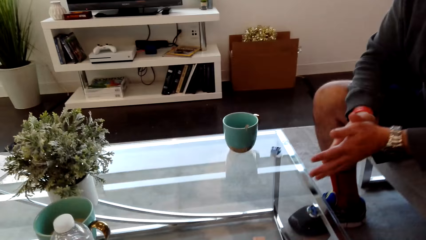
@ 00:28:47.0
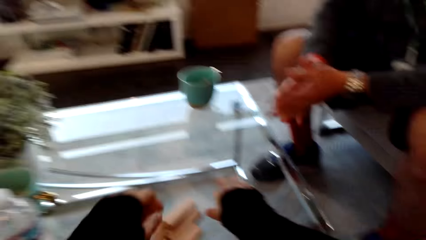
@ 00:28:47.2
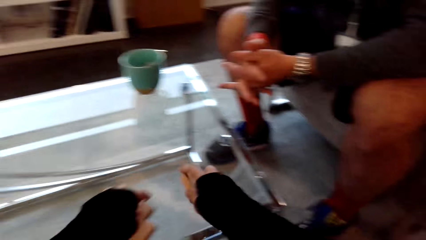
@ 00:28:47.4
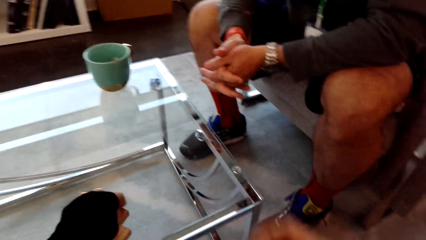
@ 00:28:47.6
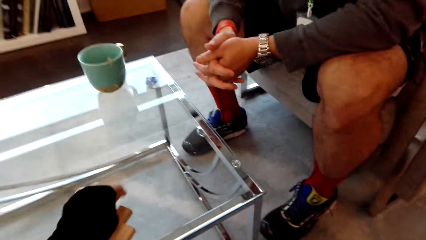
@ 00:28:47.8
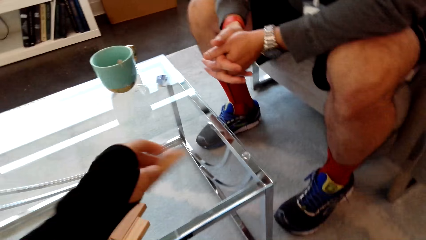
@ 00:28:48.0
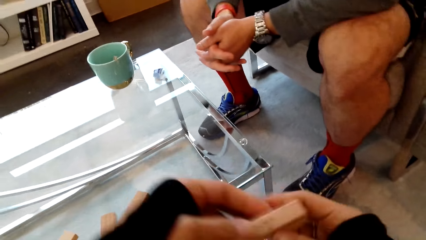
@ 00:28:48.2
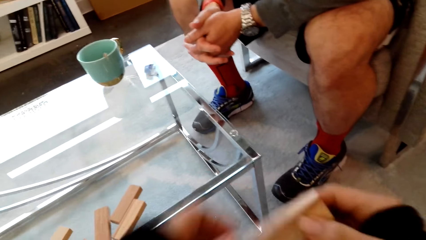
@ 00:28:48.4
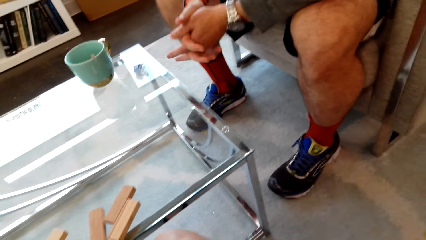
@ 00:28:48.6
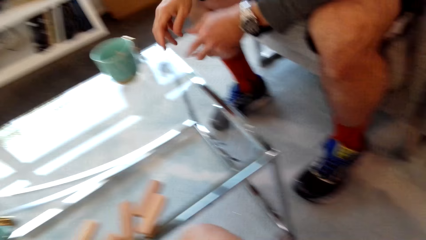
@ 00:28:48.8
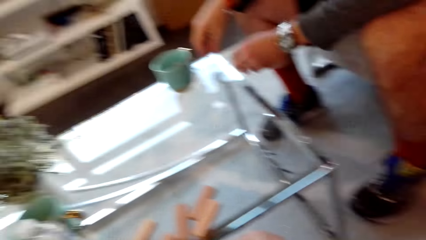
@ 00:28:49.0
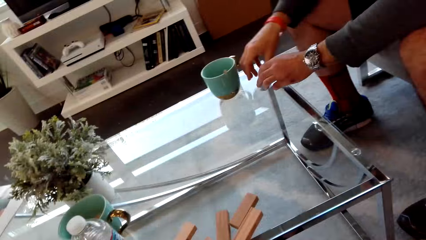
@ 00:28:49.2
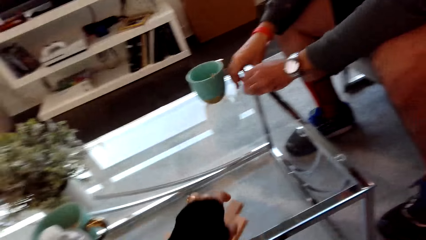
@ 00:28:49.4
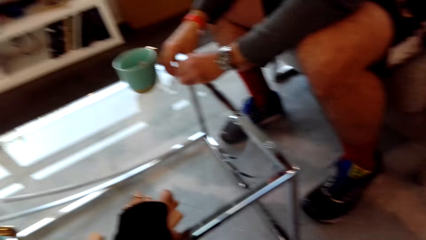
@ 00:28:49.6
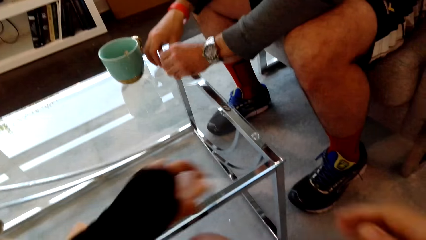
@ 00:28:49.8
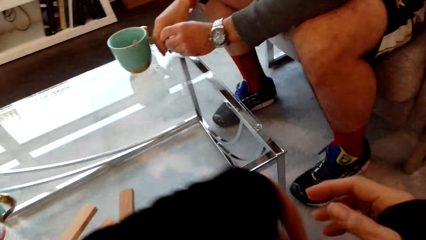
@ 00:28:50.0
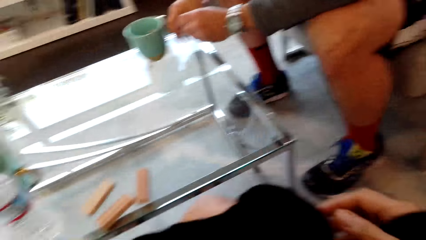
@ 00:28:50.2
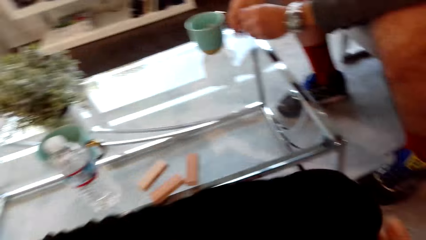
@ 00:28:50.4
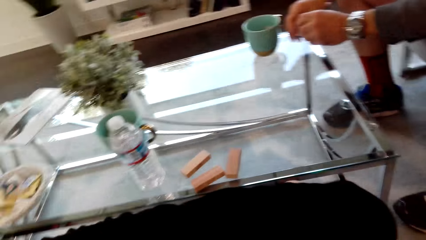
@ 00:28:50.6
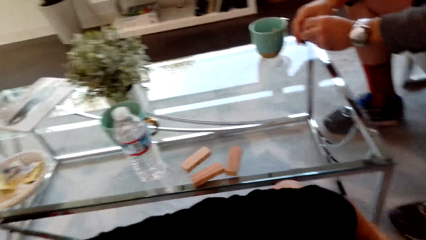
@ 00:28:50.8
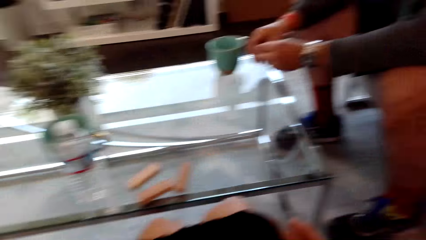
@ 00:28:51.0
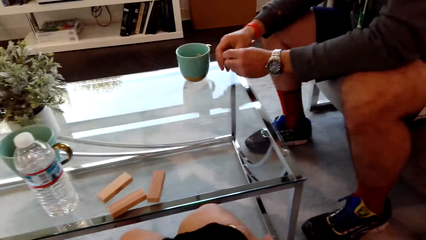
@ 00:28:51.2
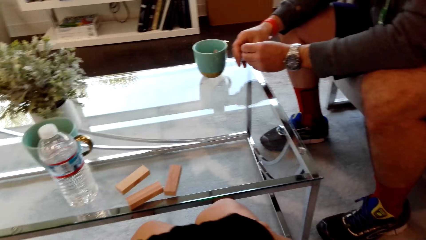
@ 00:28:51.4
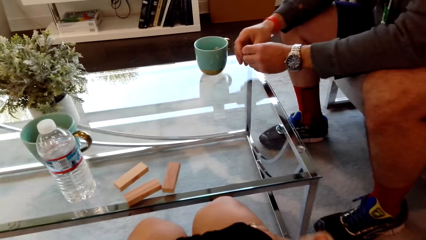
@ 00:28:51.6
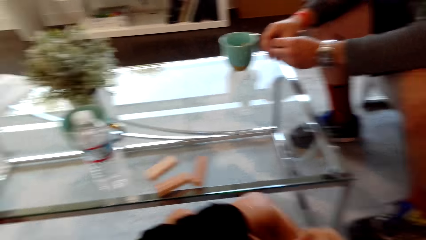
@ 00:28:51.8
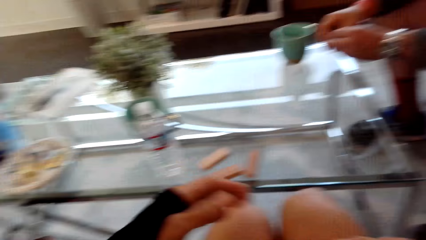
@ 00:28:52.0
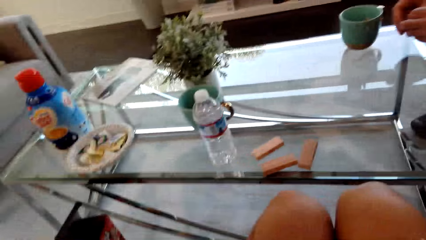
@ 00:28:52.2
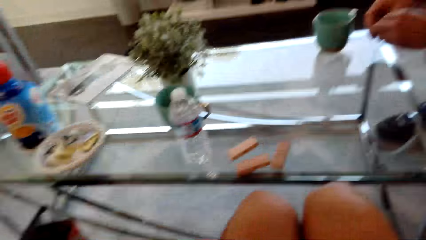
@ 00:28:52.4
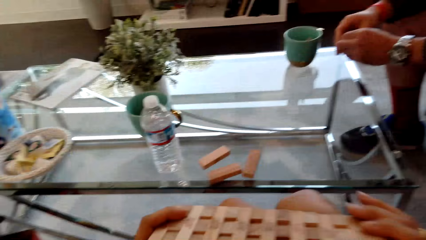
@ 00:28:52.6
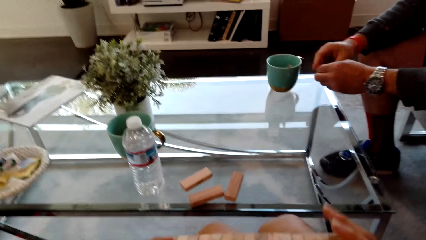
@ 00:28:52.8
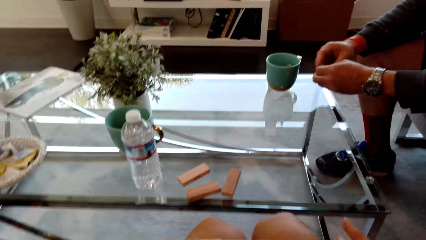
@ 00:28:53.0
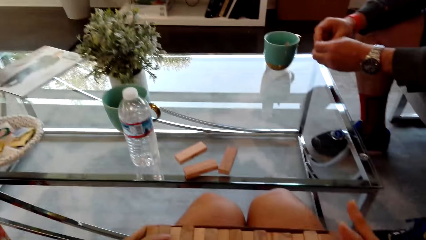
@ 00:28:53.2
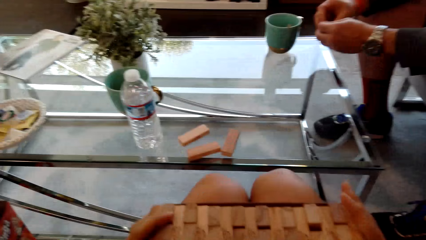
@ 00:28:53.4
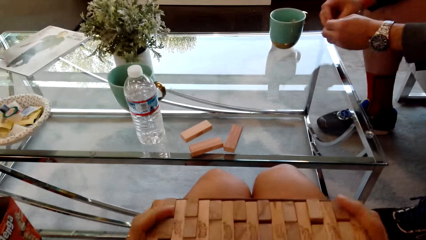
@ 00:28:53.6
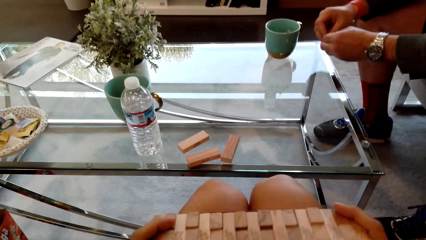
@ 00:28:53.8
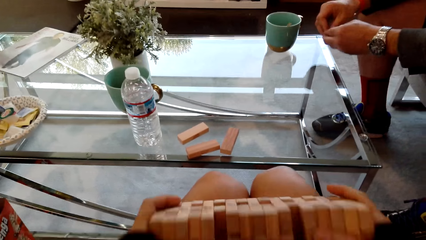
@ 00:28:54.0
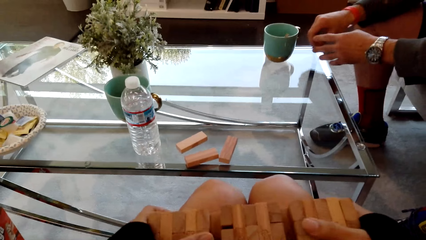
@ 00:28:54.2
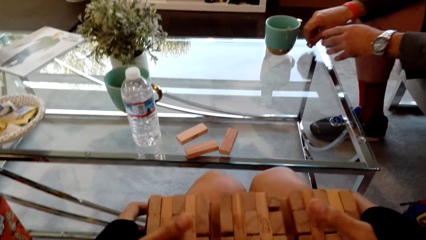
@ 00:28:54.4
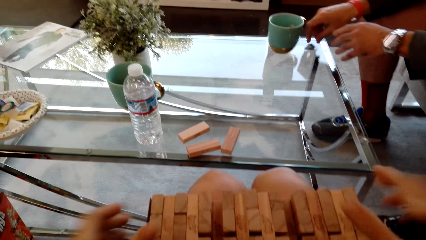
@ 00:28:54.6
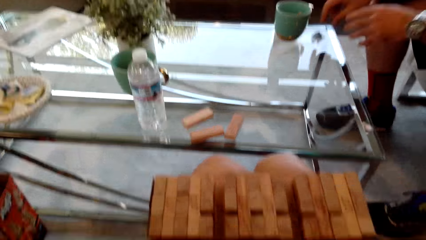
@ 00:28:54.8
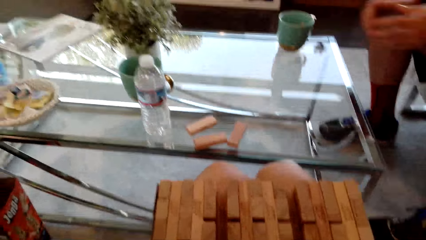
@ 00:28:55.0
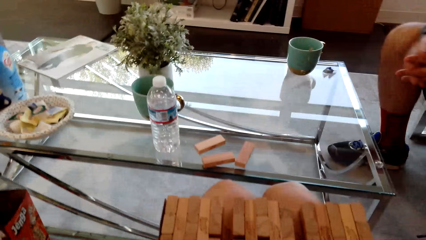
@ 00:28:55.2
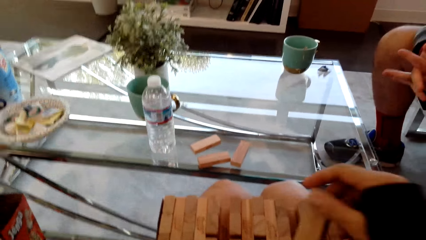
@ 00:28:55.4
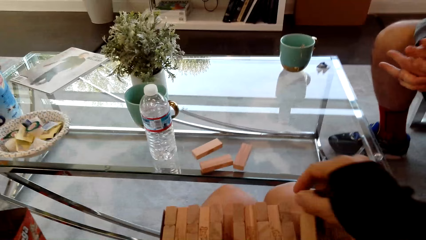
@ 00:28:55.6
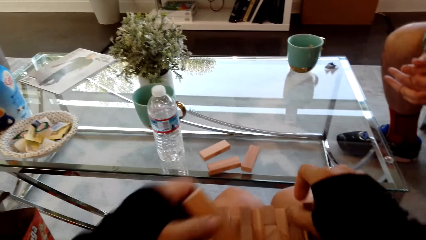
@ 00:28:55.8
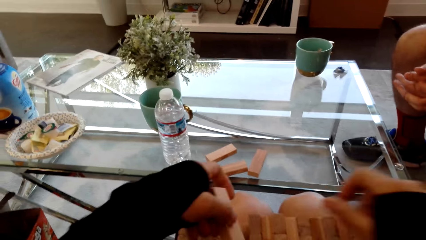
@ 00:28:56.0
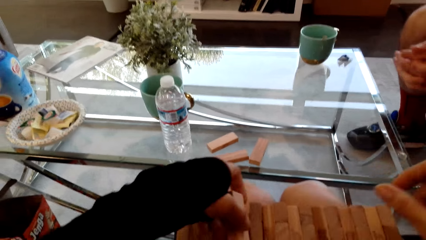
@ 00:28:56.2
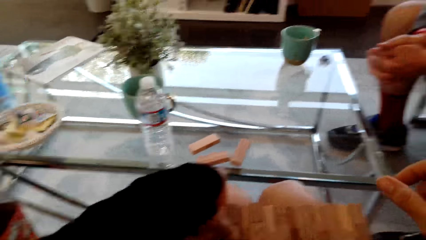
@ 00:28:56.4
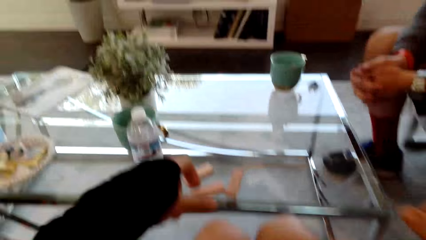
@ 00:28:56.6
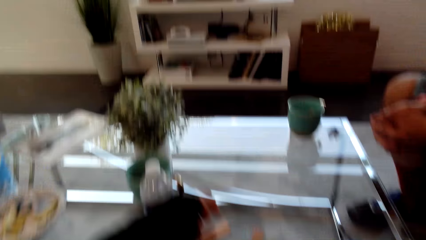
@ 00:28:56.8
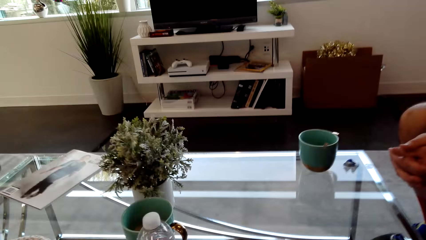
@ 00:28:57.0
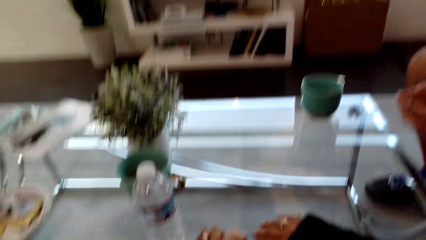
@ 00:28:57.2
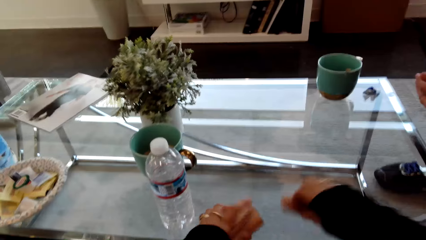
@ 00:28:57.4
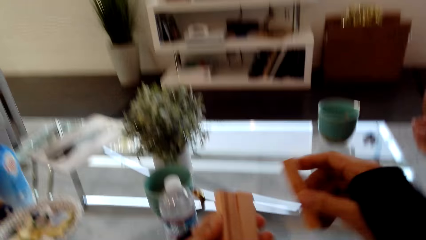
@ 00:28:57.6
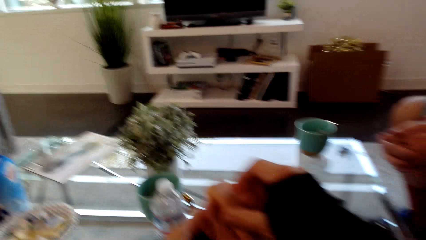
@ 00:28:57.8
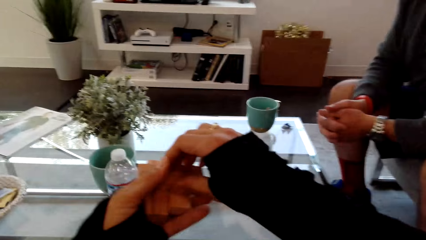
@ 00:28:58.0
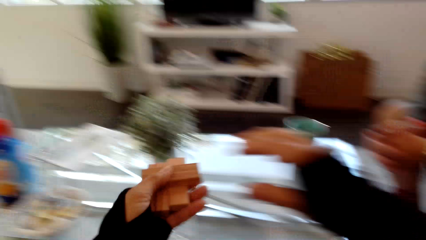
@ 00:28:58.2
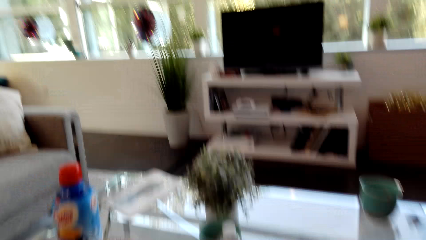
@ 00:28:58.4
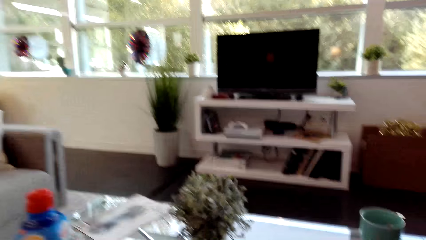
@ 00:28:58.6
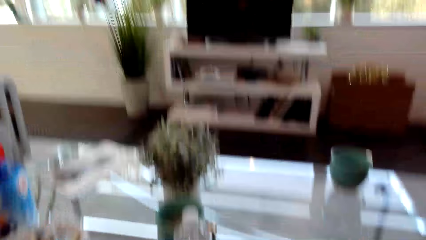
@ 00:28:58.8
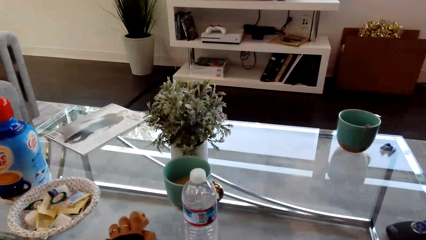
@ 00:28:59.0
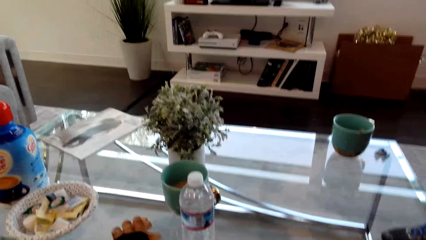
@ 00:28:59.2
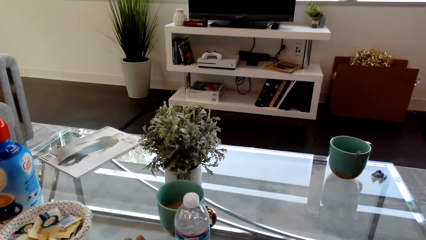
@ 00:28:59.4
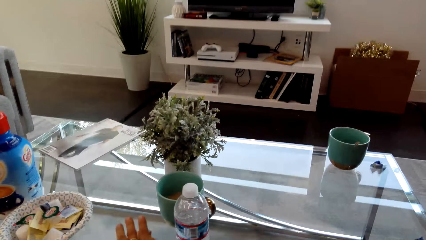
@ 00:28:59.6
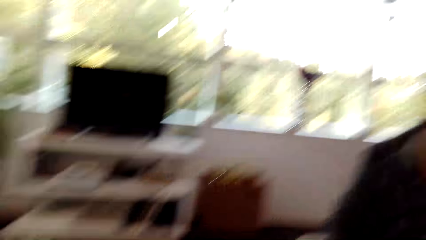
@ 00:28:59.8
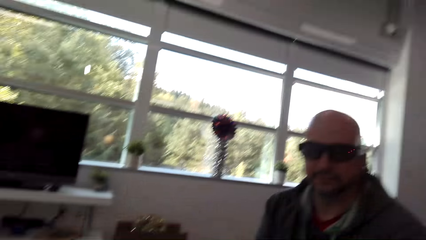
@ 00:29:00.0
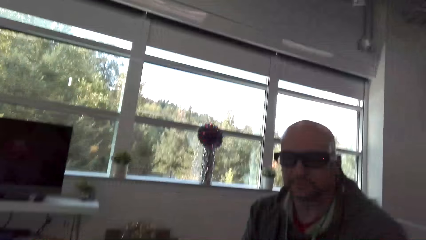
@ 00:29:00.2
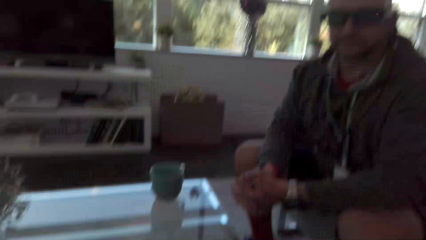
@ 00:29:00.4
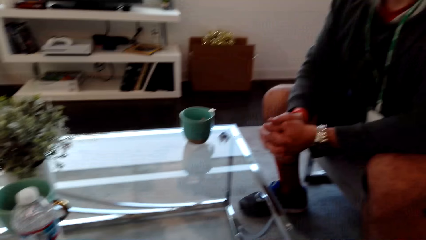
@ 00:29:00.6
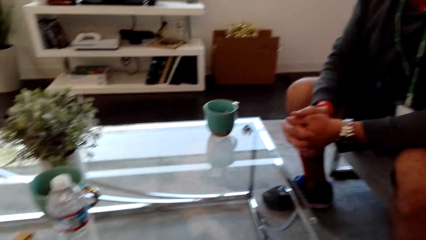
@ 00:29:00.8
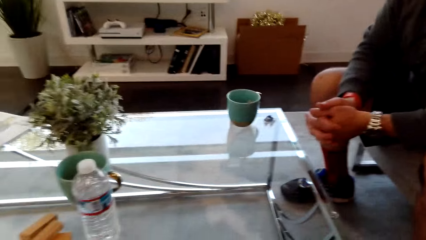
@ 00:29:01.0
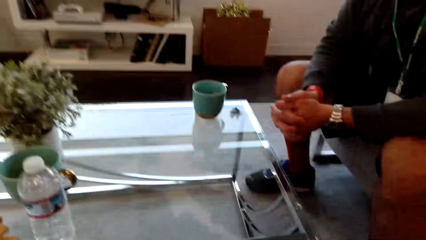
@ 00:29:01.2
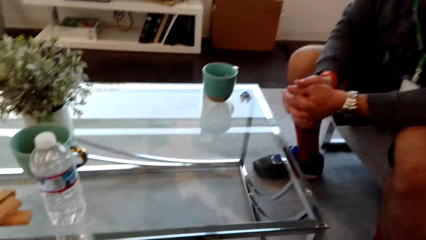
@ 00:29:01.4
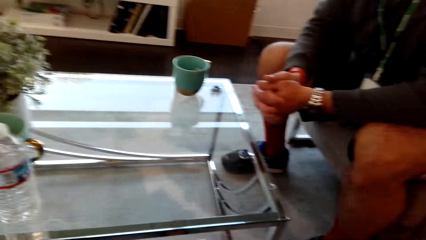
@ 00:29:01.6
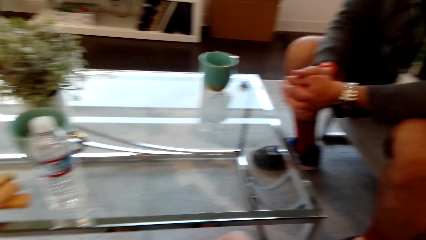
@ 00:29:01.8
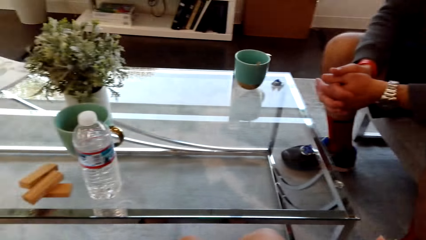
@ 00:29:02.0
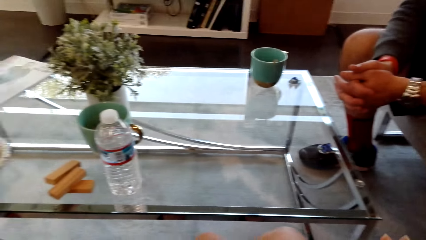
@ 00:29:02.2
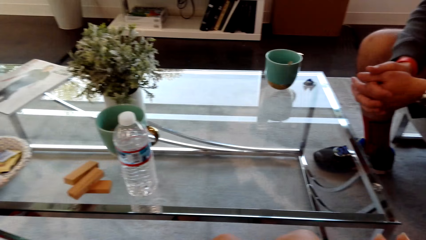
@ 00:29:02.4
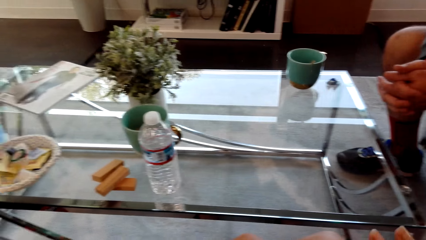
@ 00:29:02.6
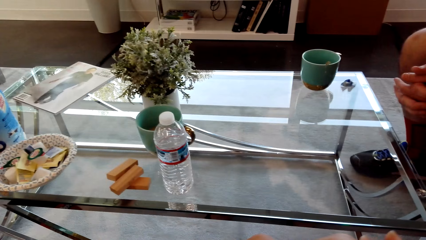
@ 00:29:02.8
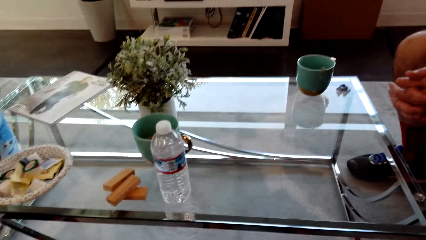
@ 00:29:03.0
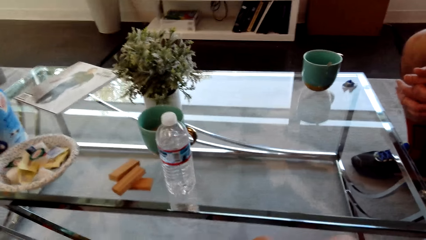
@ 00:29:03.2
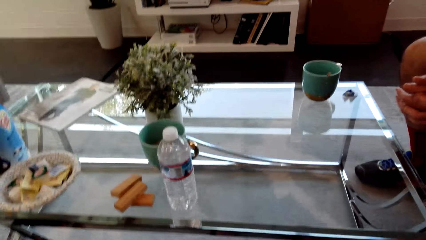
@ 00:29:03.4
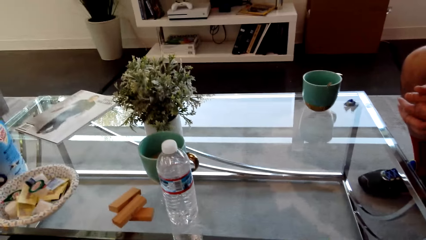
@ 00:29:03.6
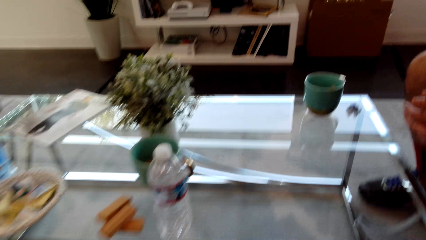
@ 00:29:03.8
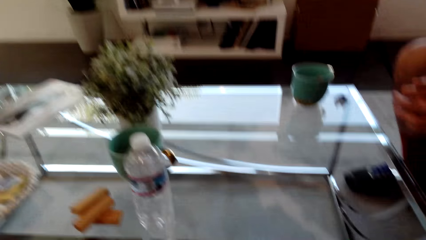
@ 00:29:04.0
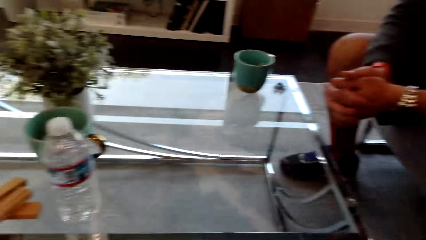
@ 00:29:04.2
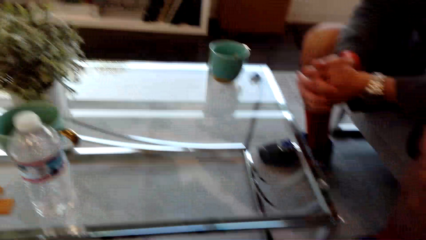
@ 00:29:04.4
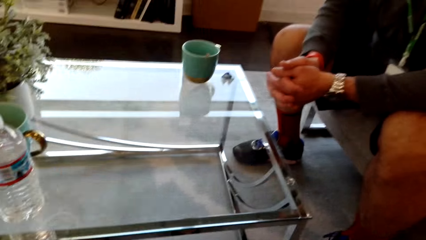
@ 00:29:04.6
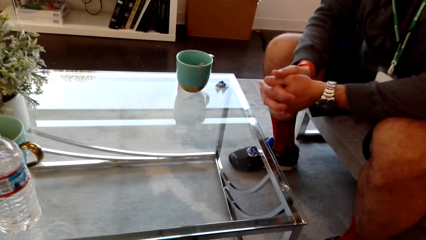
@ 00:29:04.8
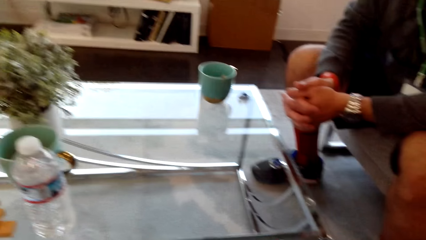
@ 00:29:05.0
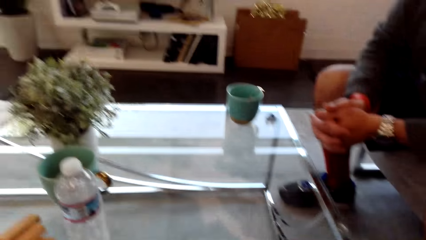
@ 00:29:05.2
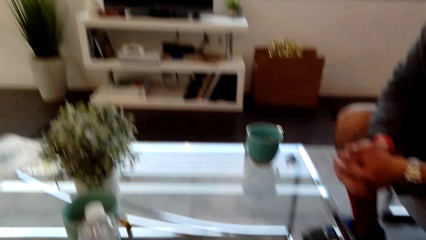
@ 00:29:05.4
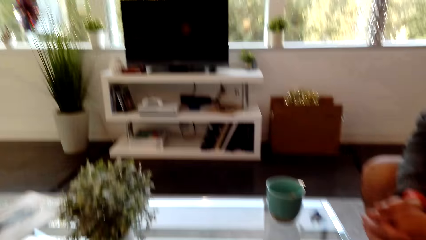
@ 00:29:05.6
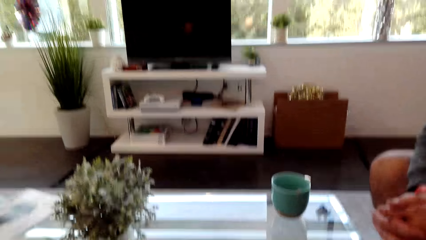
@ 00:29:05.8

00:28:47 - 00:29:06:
The camera wearer places the stacking blocks on the table and dialogs with a man. They pick blocks from the table. The man picks something from the table. The camera wearer dialogs with the man. They dialog with the man again. They arrange the stacking block. They lift the jenga box block. They dialog with the man and pick the stacking blocks from the table. They dialog with the man and place the stacking blocks on the table. They dialog with the man and look around.
